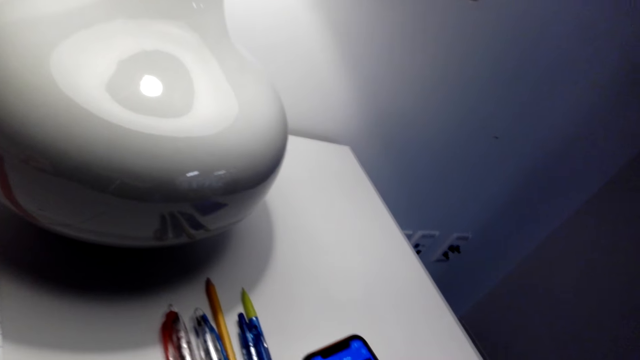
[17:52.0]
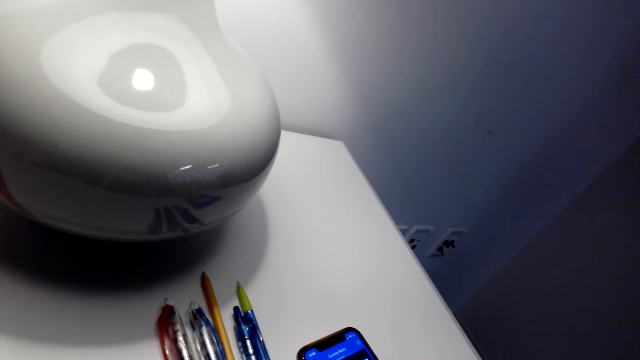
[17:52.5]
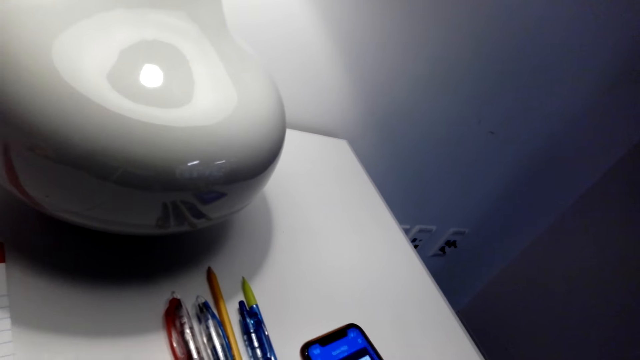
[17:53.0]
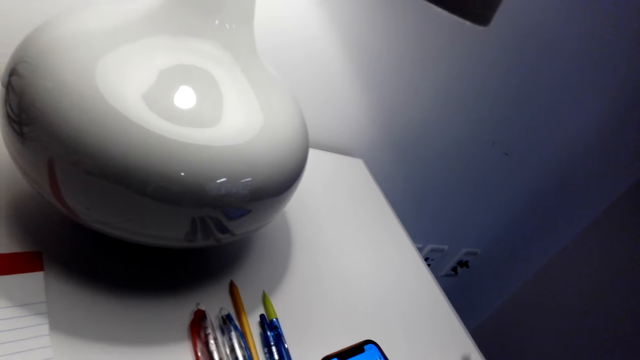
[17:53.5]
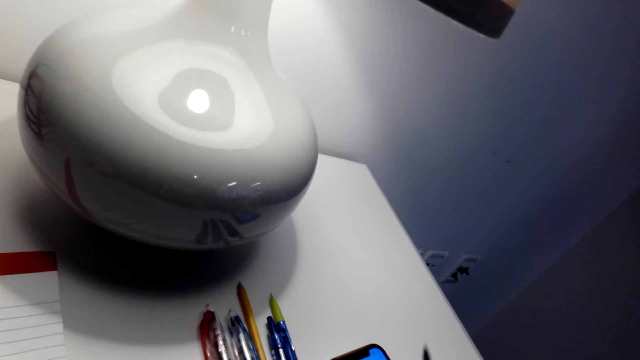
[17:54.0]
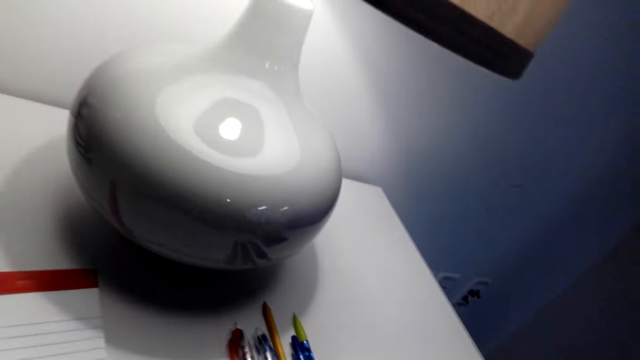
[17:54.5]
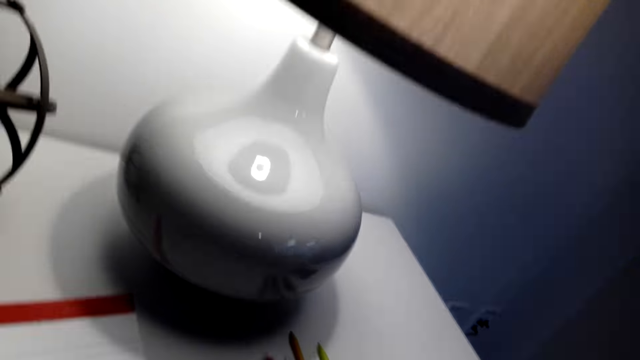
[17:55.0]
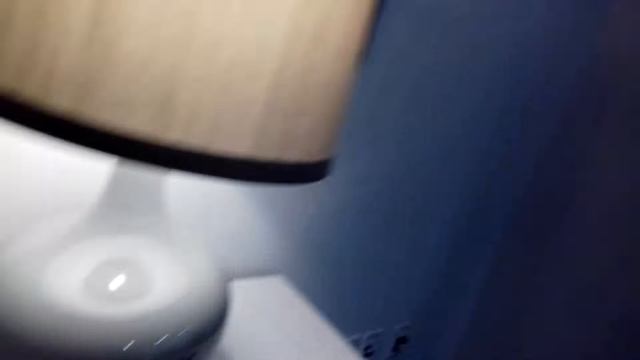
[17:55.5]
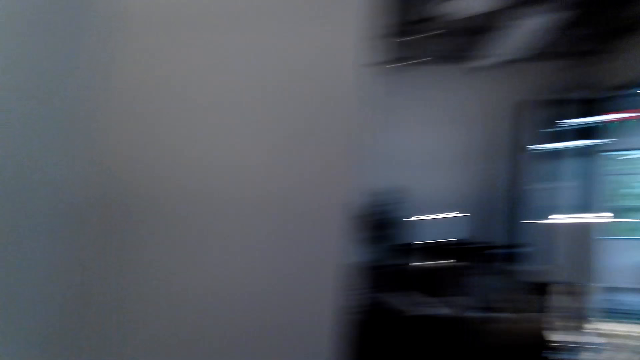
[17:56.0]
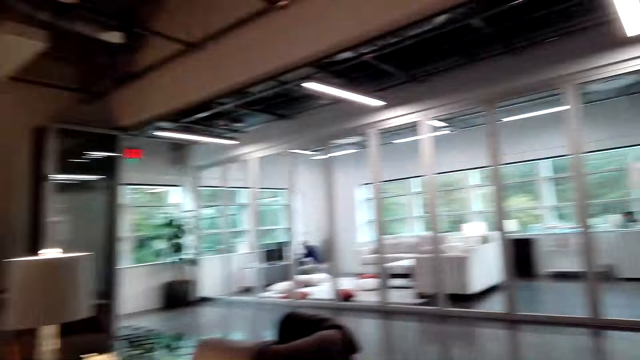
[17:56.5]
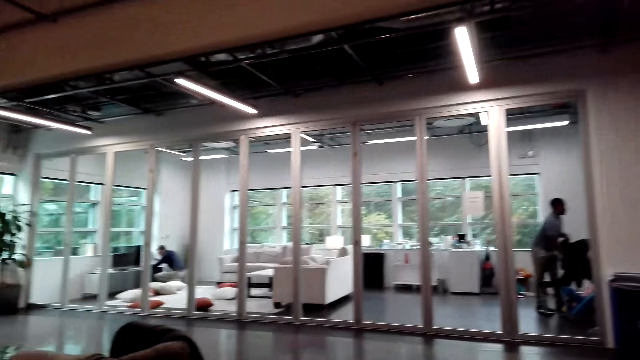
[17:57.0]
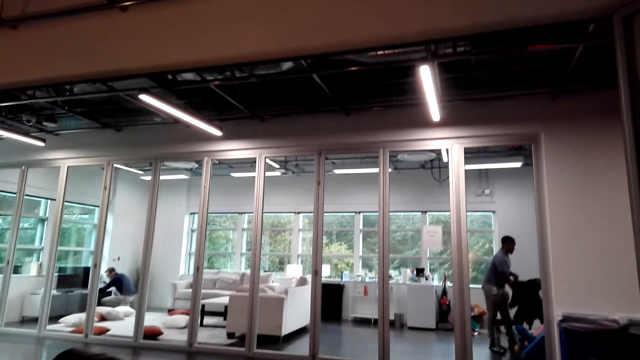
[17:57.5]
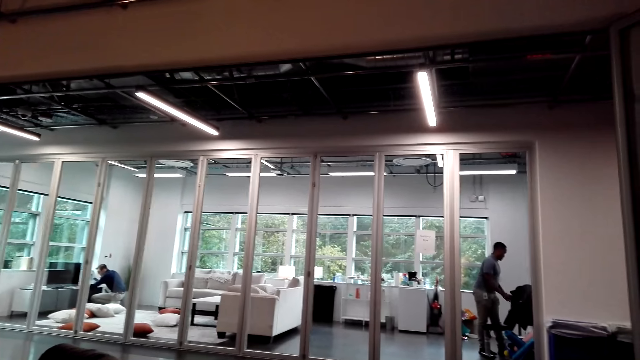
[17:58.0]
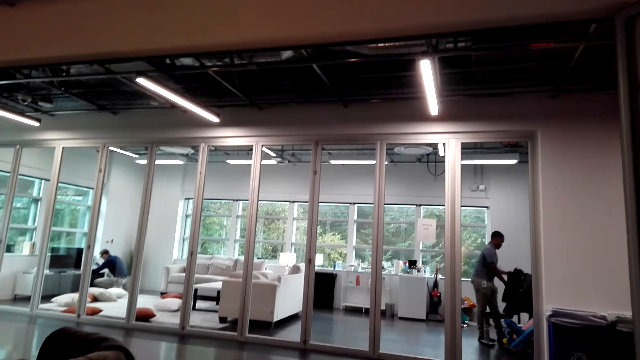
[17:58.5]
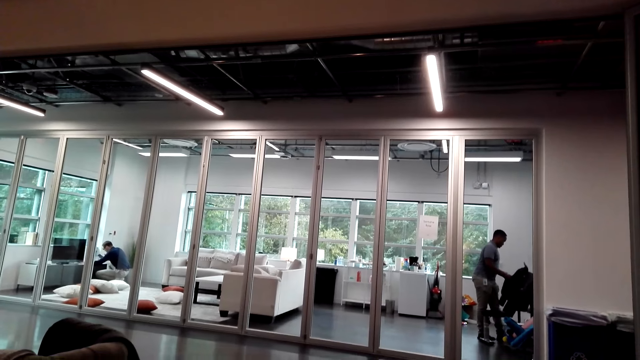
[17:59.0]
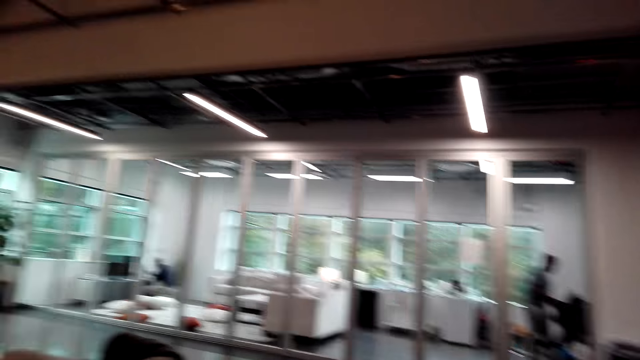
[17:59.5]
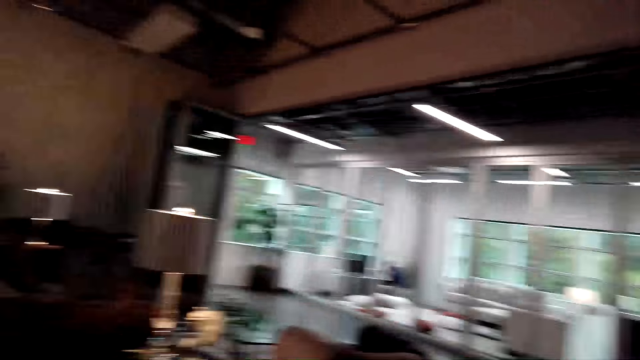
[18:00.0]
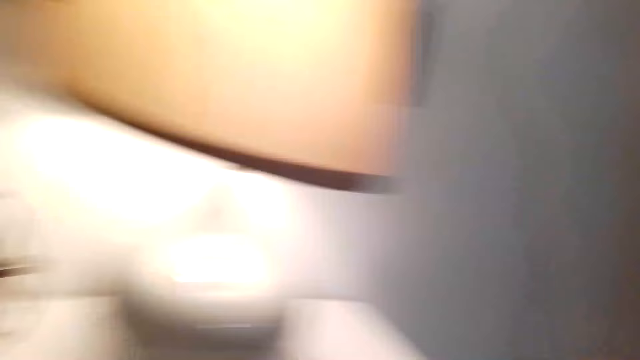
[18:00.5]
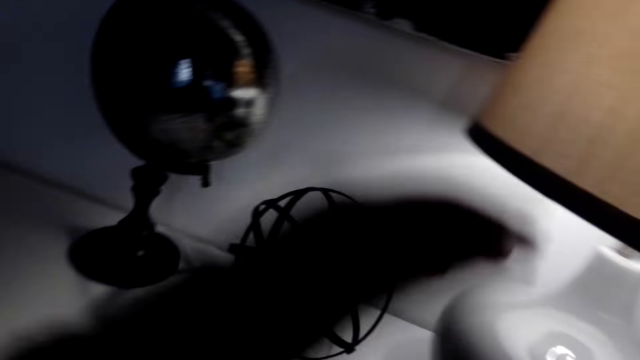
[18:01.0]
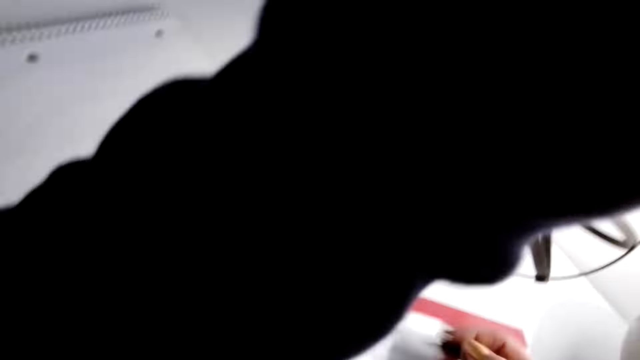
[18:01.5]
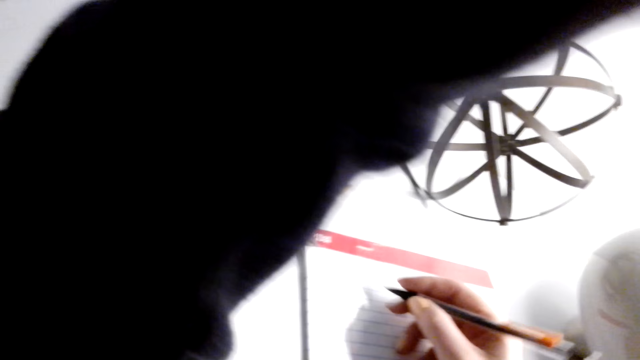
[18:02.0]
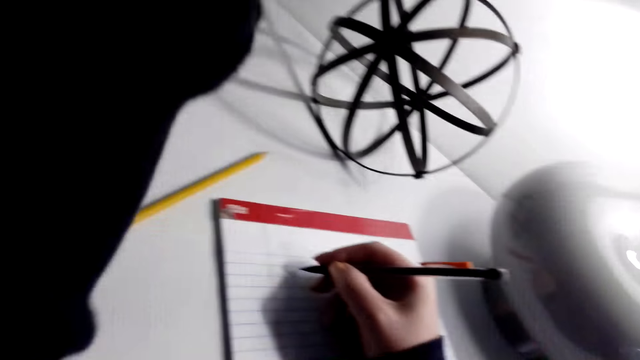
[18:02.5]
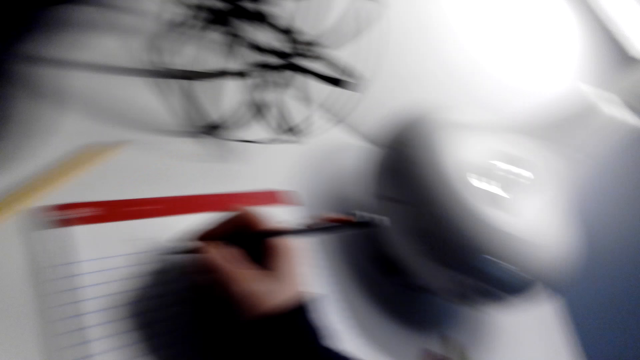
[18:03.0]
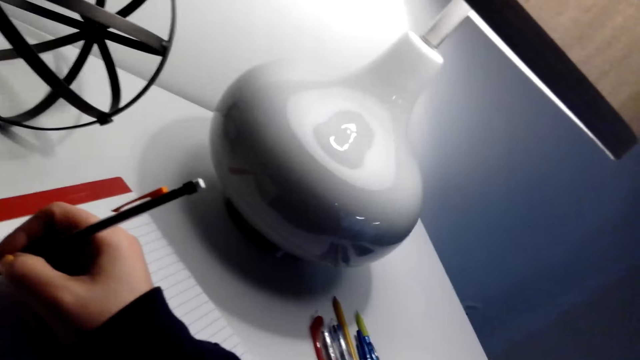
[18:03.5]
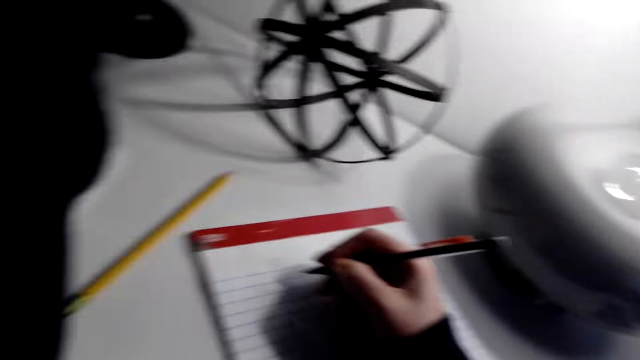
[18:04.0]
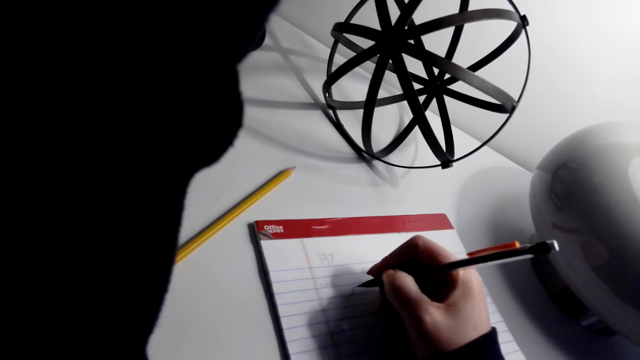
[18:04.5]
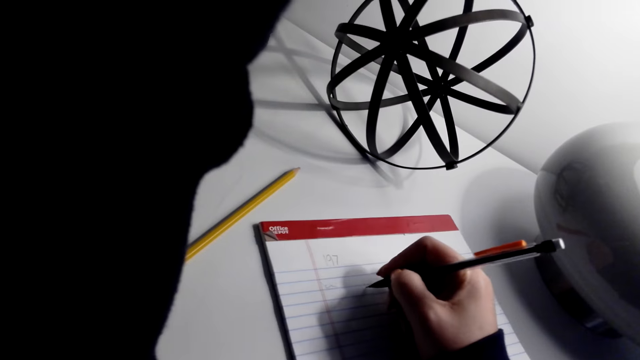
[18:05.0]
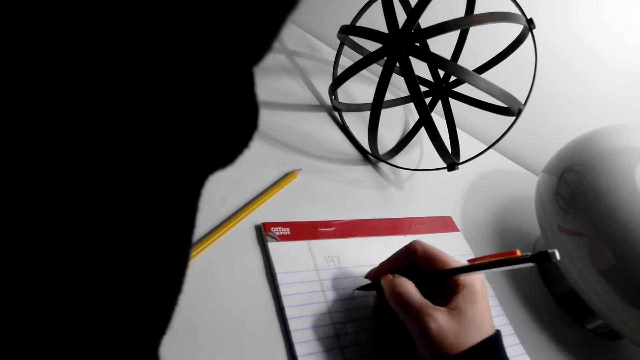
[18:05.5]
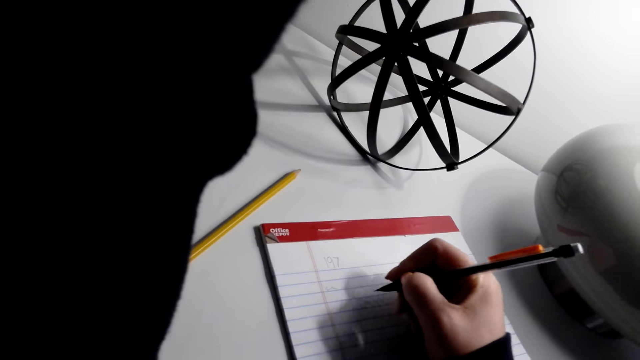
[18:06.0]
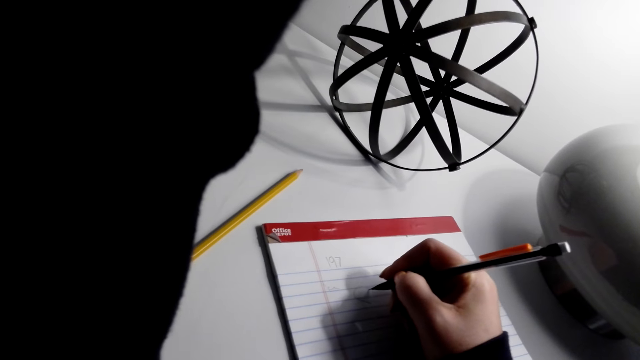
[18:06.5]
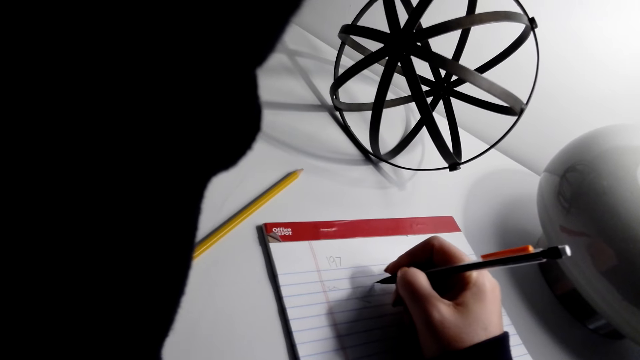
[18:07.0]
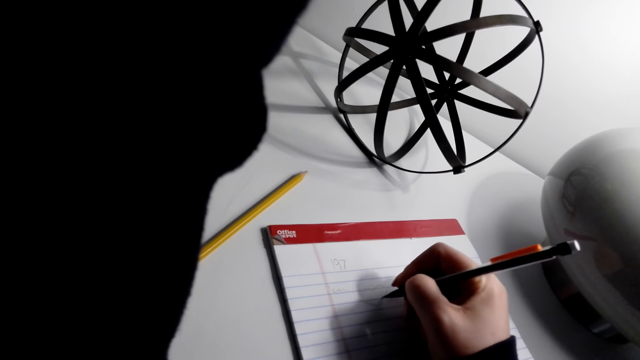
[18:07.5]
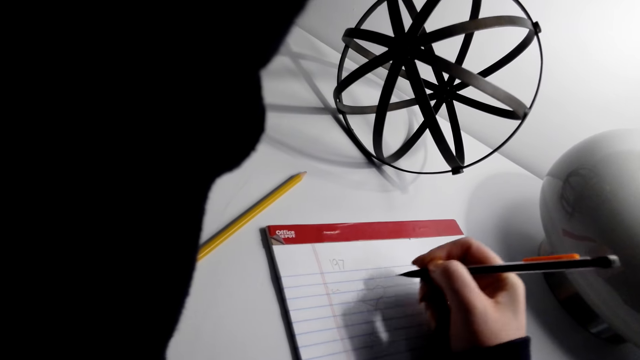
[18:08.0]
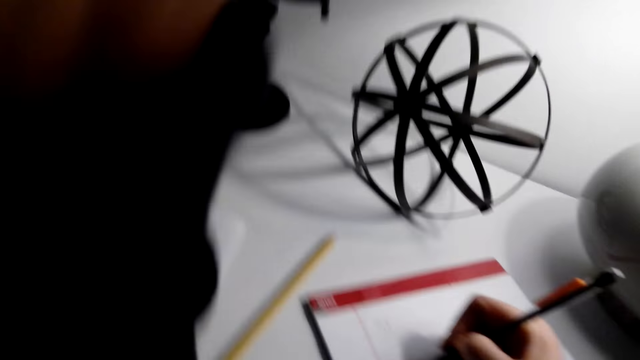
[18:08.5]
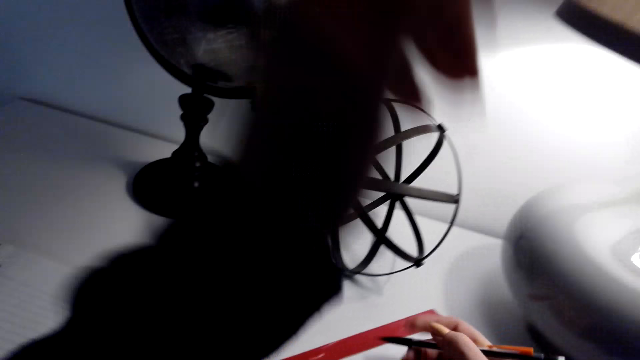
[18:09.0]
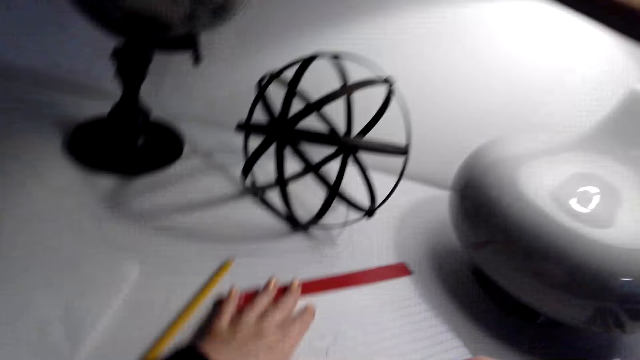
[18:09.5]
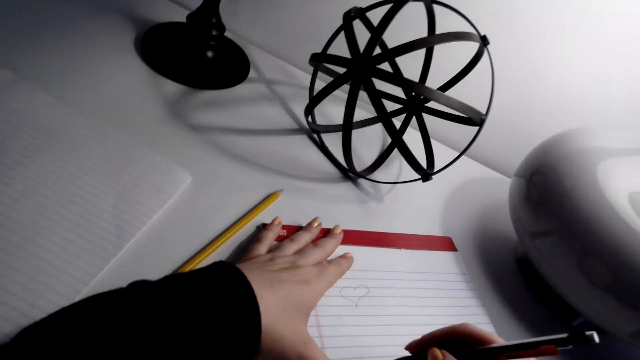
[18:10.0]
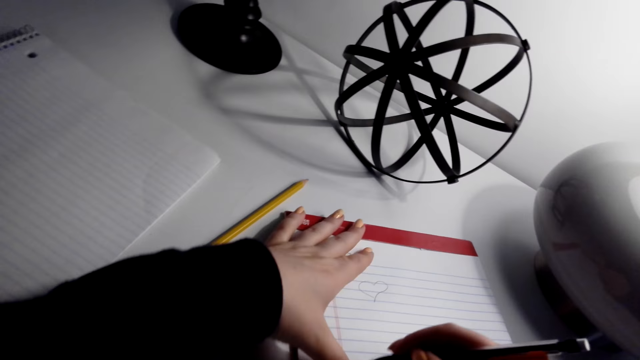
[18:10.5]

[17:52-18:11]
The camera wearer operates the phone. A man kneels on the floor. Another man picks something in the jacket. The camera wearer talks. They stand on the floor. They raise a hand. They draw a love shape image on the paper with a pencil.

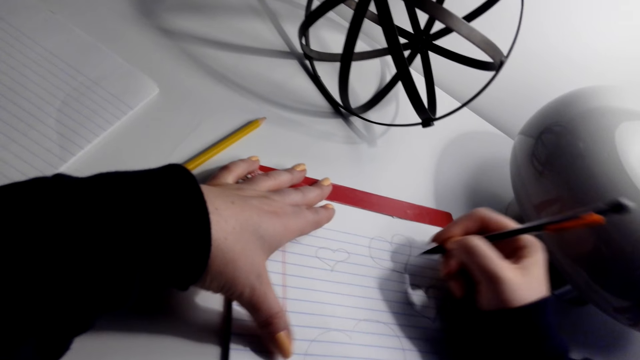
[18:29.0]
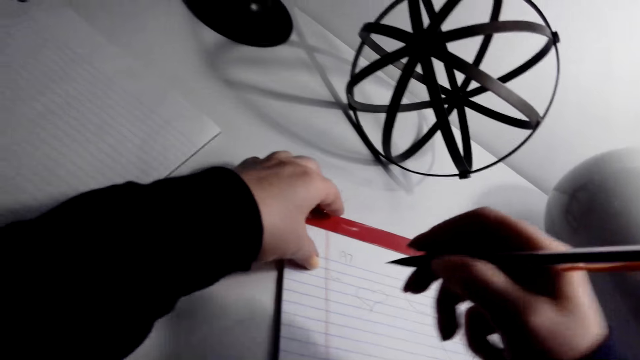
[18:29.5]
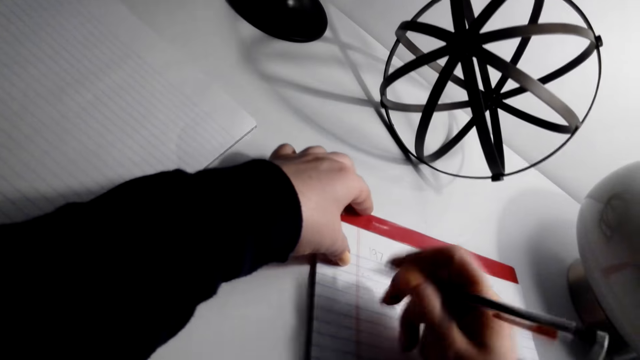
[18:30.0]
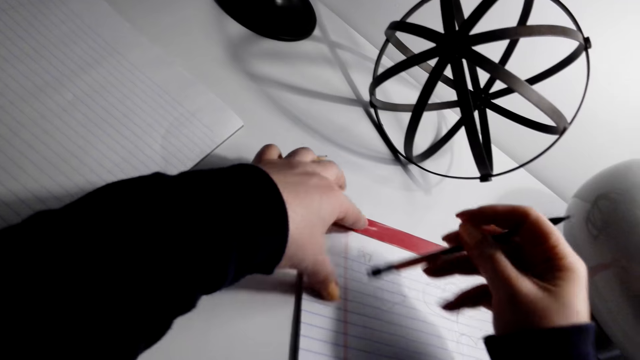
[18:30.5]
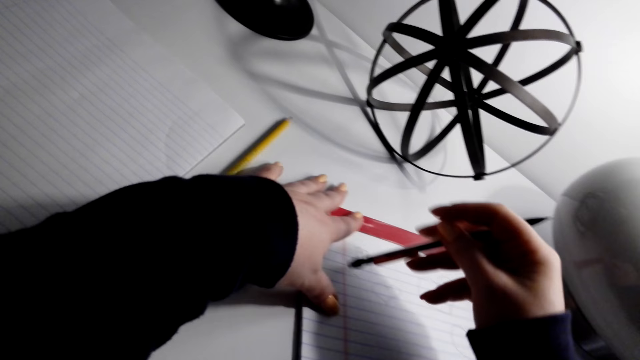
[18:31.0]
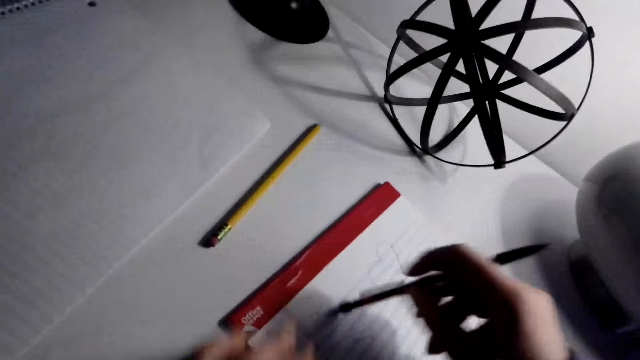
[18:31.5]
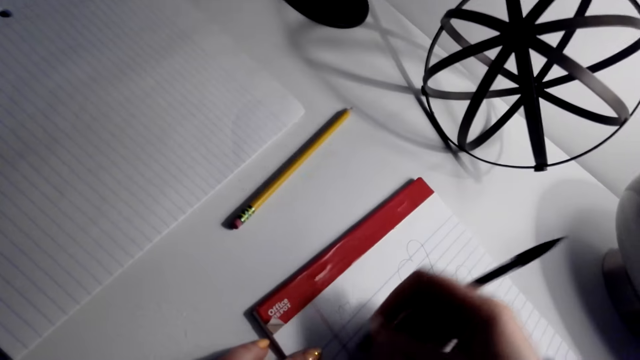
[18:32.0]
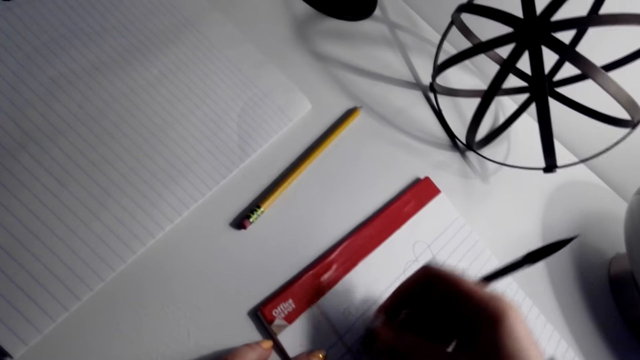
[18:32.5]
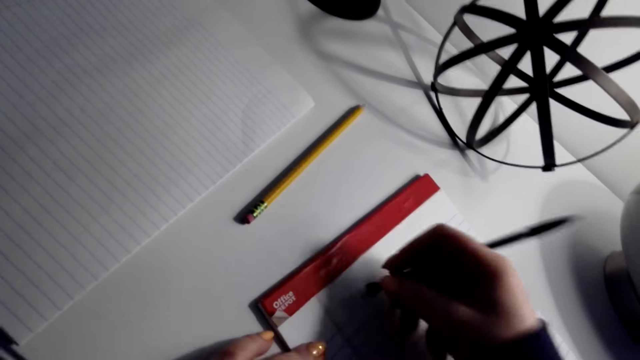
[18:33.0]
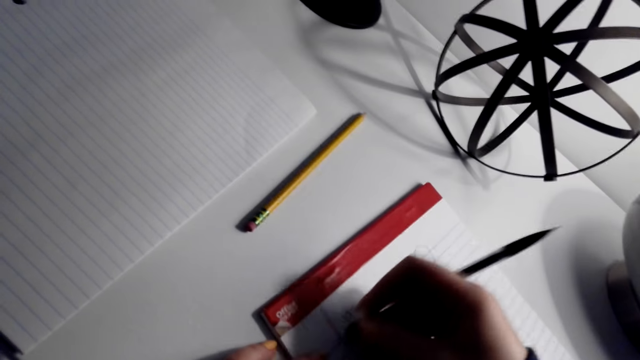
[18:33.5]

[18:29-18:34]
The camera wearer moves the book on the table. They erase the drawing on the book with a rubber pencil.
